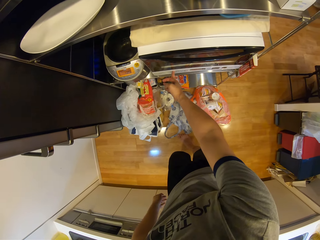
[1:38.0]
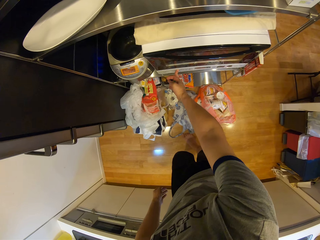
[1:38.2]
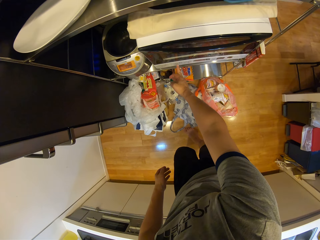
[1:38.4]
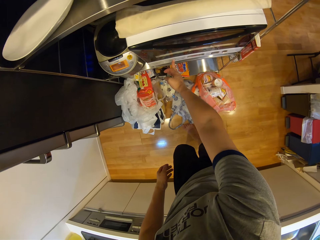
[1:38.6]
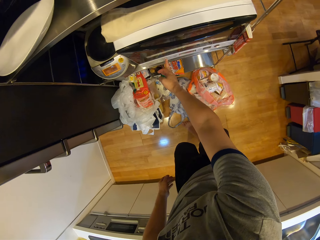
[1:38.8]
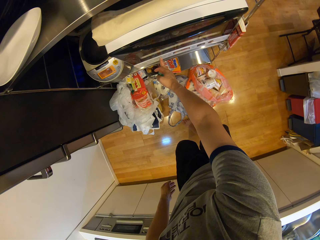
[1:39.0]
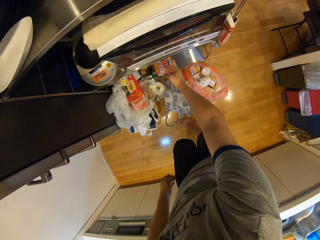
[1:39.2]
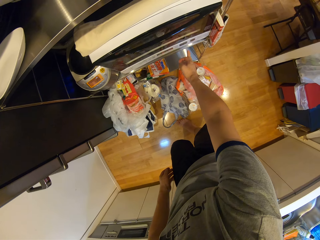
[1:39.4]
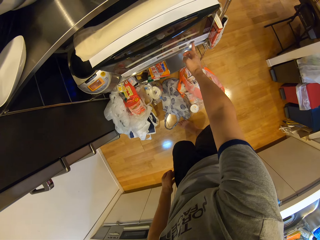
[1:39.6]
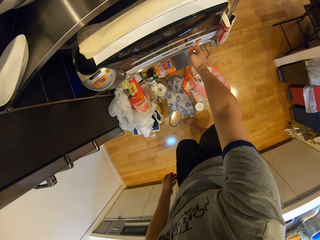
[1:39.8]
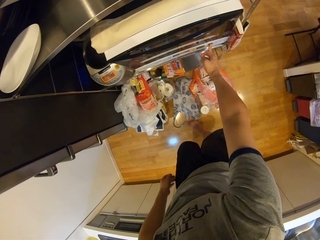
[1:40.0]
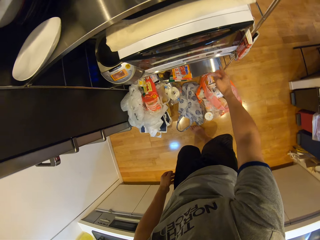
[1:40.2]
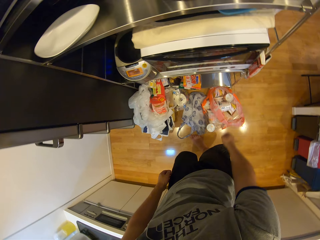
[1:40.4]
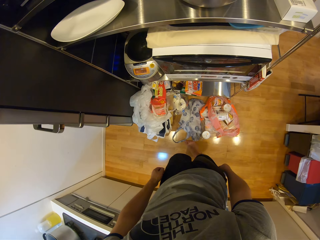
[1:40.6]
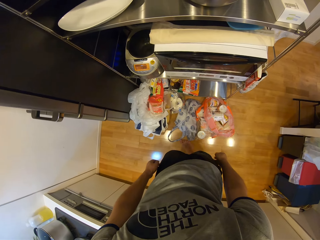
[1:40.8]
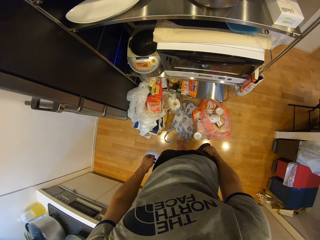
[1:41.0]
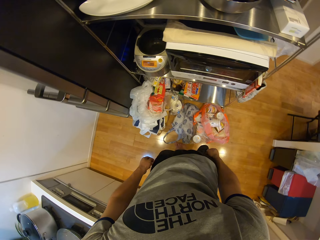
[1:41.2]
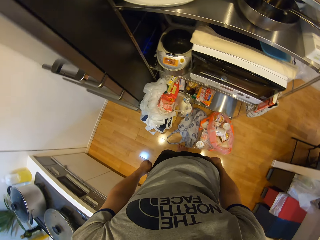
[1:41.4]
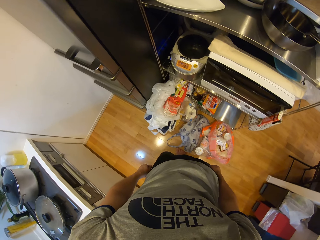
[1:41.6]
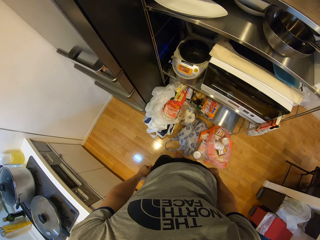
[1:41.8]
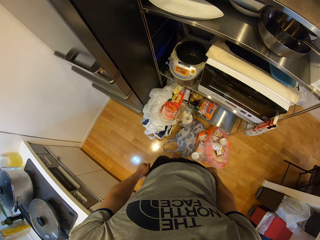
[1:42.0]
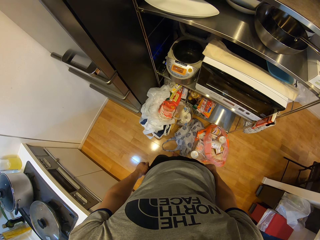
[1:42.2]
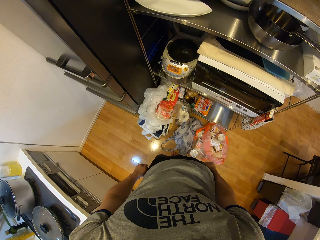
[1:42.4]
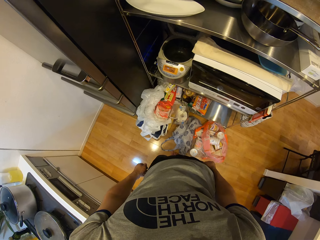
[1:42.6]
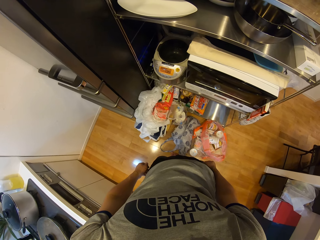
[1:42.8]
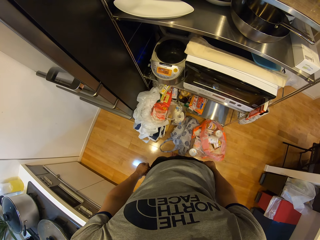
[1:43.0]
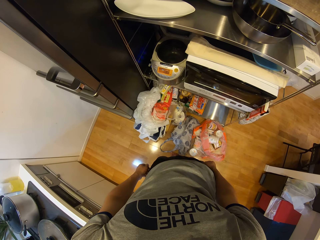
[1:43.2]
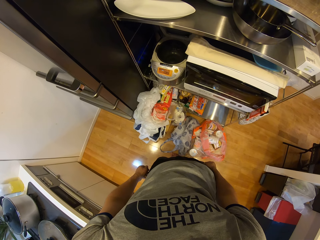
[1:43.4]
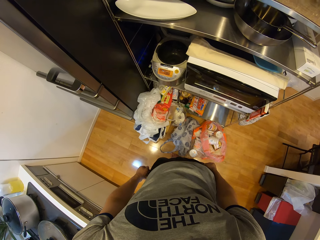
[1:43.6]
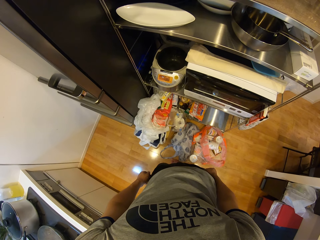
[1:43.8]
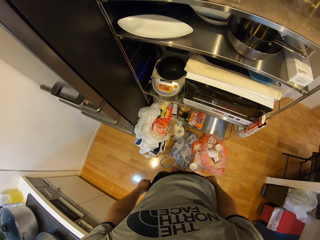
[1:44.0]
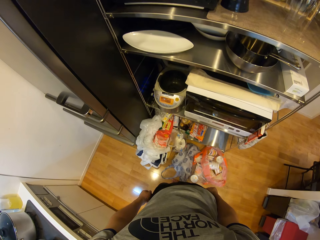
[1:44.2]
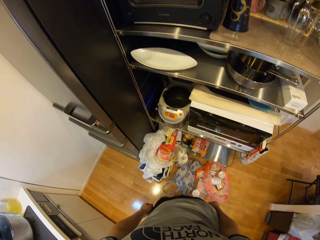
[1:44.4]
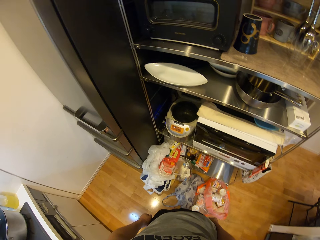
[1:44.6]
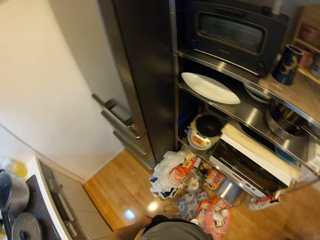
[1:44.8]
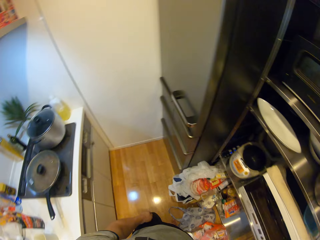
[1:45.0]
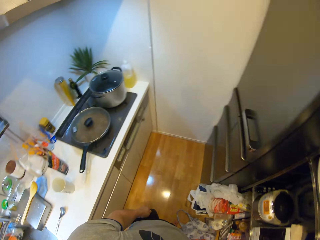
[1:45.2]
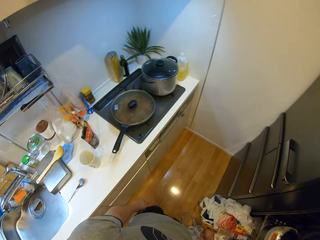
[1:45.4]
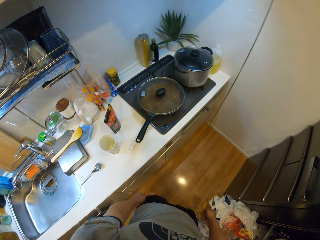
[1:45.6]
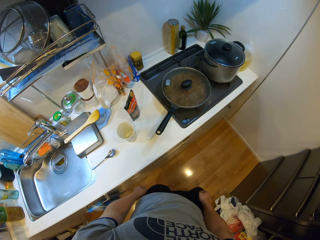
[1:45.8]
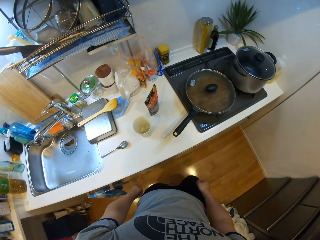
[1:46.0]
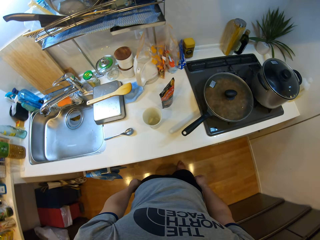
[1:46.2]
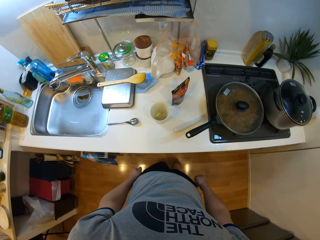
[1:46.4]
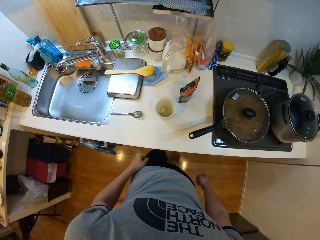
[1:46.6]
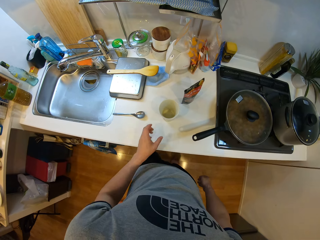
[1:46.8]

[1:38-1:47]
The camera wearer operates the oven. They set the microwave. They press the microwave. They stand. They turn a bit.

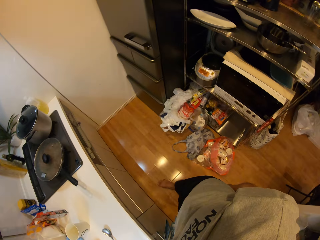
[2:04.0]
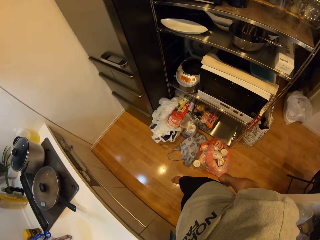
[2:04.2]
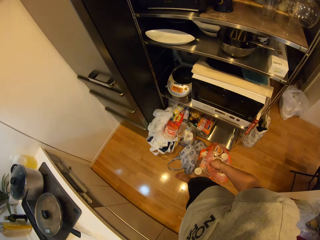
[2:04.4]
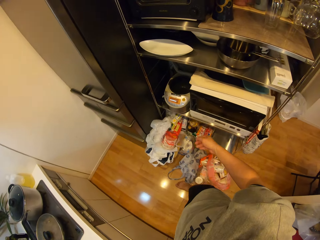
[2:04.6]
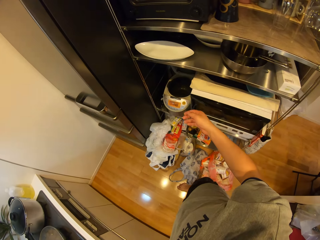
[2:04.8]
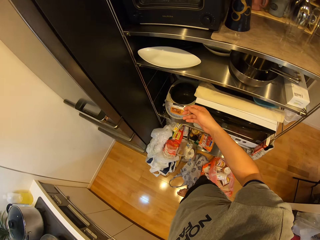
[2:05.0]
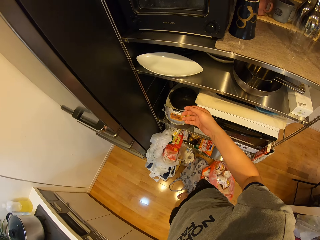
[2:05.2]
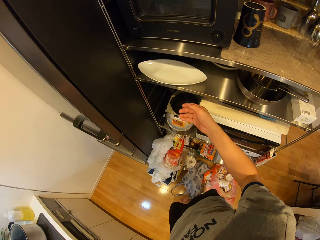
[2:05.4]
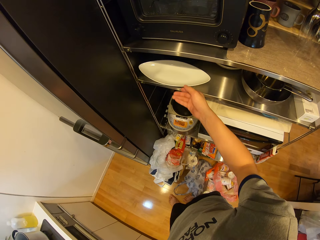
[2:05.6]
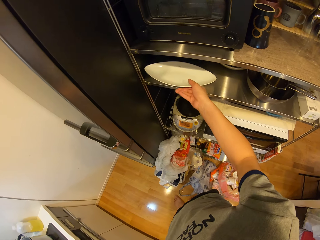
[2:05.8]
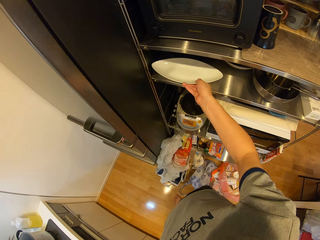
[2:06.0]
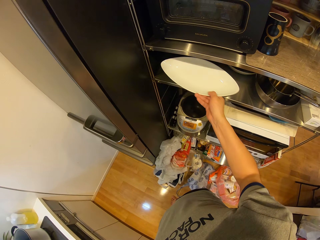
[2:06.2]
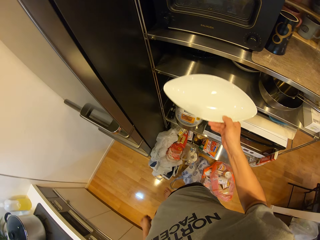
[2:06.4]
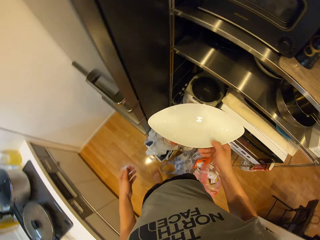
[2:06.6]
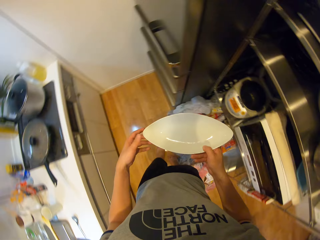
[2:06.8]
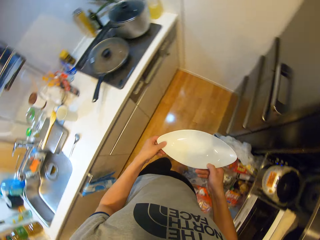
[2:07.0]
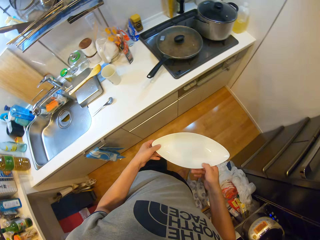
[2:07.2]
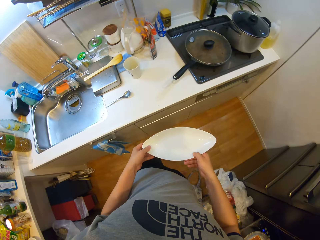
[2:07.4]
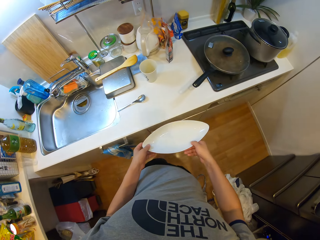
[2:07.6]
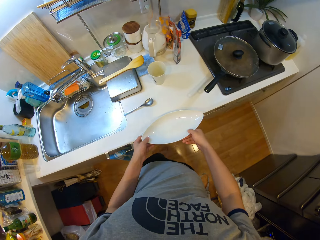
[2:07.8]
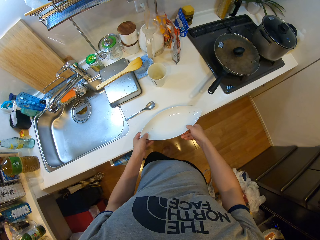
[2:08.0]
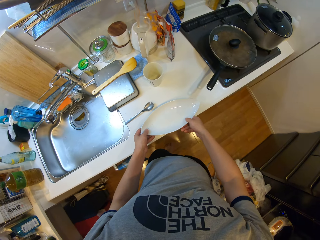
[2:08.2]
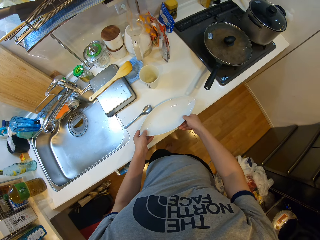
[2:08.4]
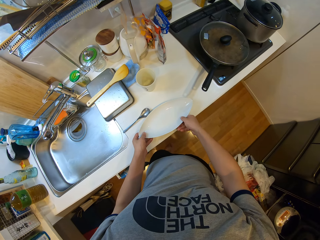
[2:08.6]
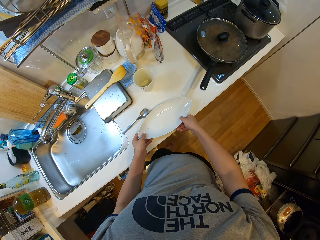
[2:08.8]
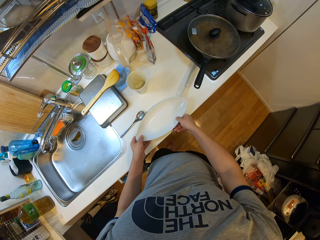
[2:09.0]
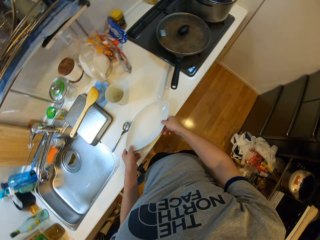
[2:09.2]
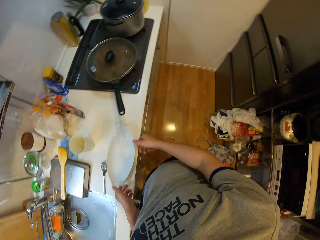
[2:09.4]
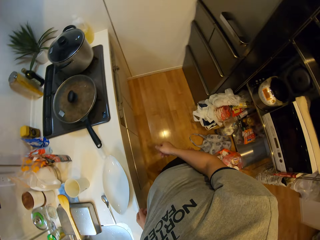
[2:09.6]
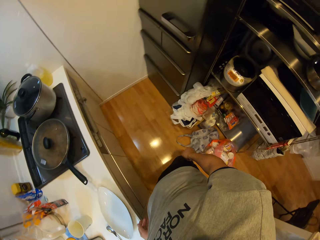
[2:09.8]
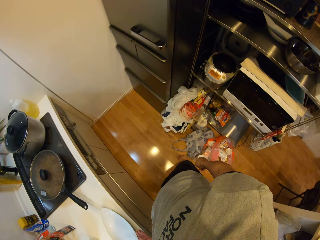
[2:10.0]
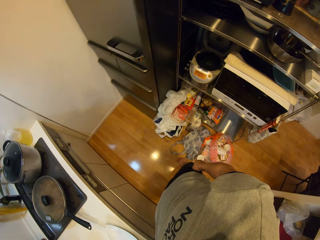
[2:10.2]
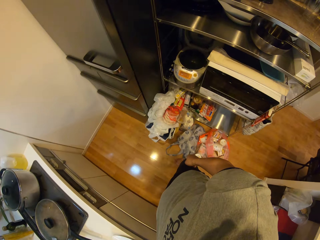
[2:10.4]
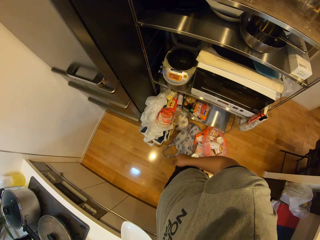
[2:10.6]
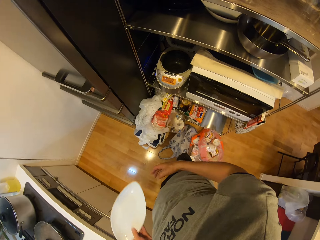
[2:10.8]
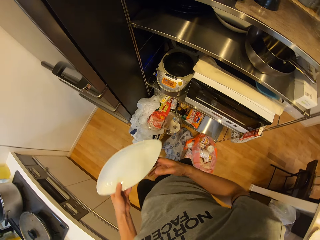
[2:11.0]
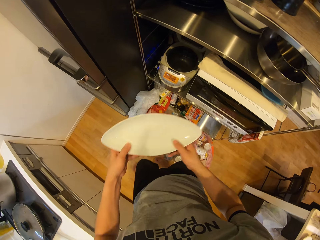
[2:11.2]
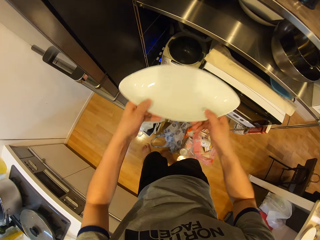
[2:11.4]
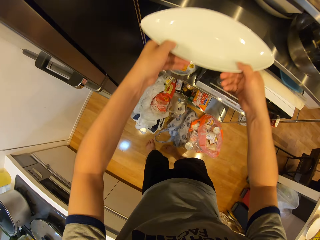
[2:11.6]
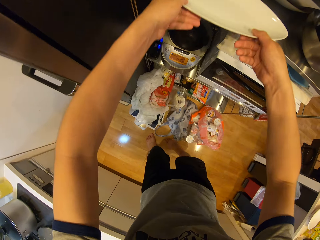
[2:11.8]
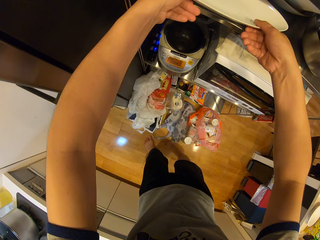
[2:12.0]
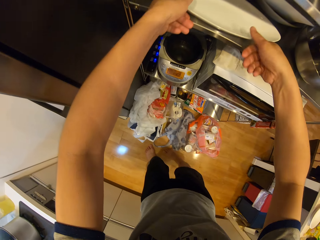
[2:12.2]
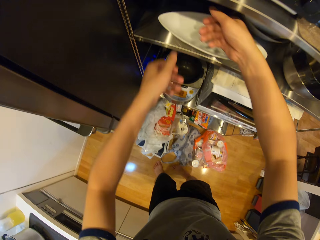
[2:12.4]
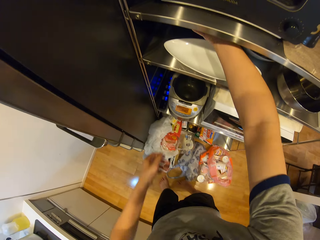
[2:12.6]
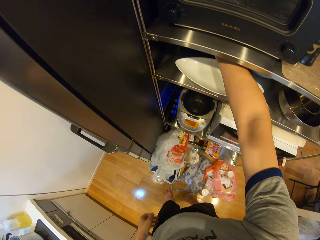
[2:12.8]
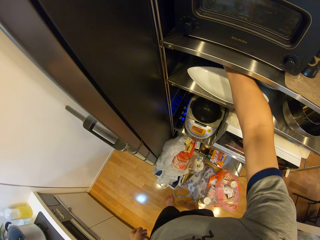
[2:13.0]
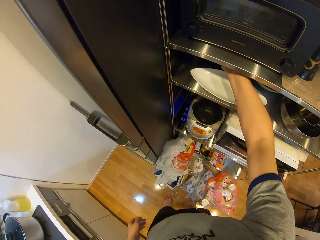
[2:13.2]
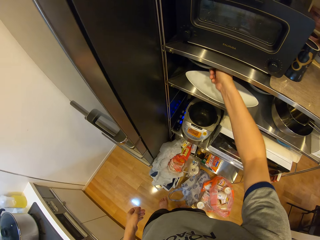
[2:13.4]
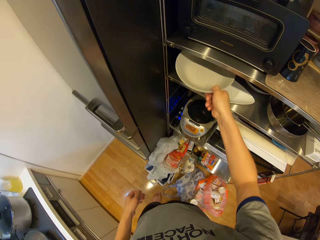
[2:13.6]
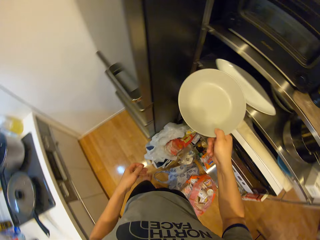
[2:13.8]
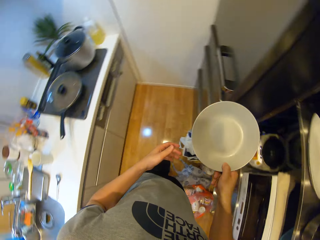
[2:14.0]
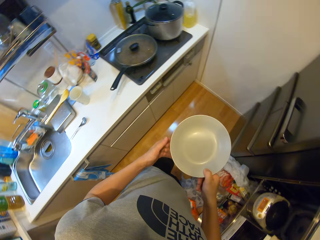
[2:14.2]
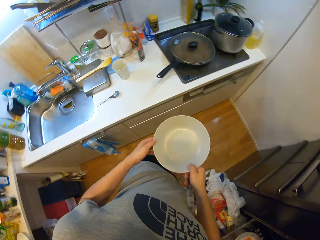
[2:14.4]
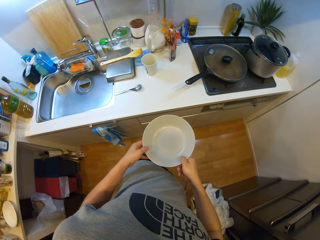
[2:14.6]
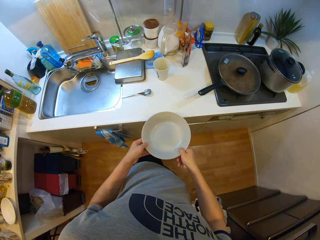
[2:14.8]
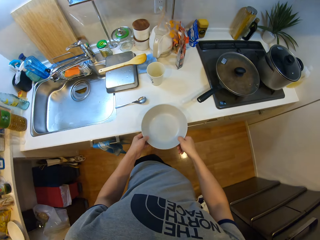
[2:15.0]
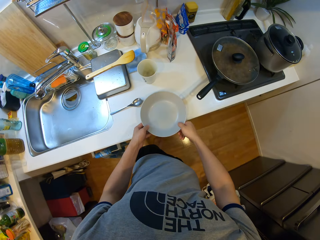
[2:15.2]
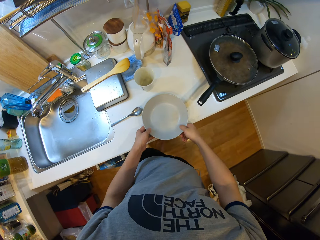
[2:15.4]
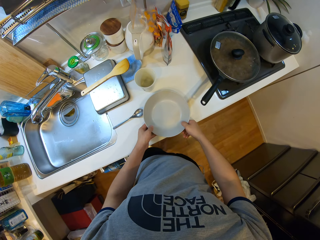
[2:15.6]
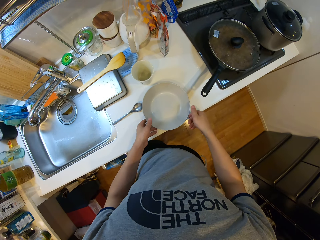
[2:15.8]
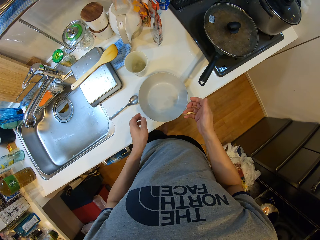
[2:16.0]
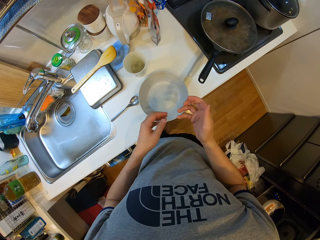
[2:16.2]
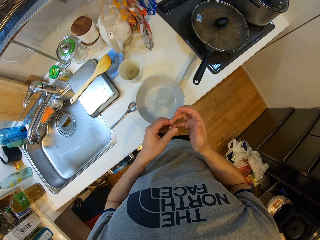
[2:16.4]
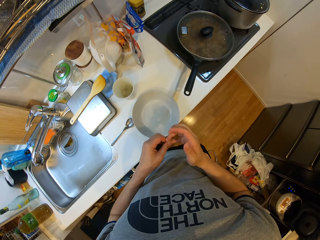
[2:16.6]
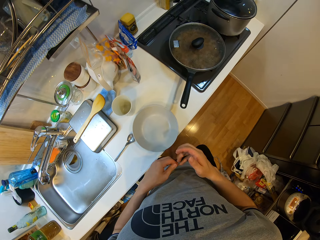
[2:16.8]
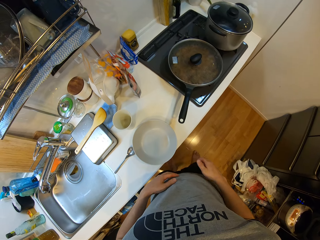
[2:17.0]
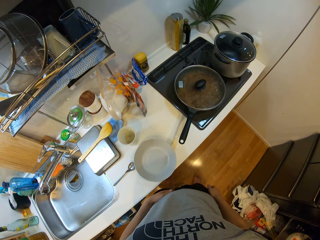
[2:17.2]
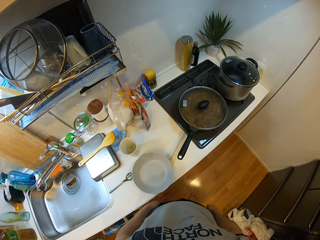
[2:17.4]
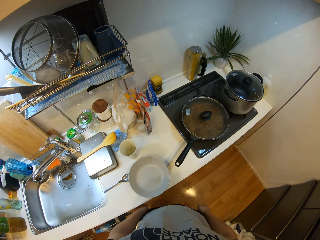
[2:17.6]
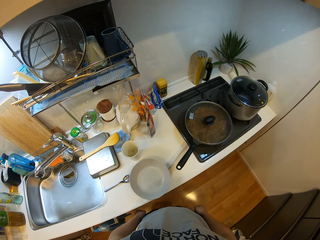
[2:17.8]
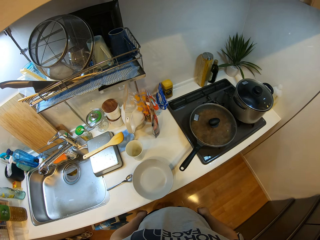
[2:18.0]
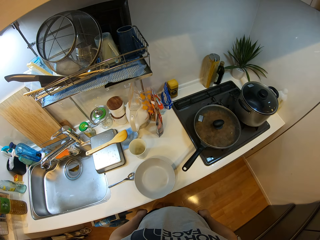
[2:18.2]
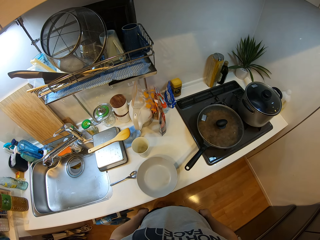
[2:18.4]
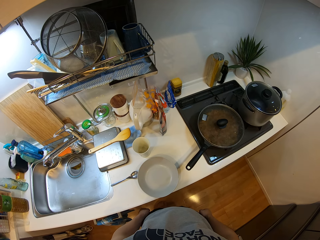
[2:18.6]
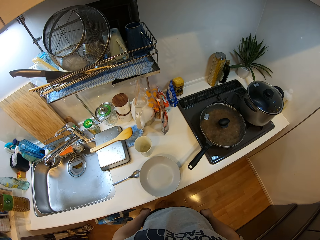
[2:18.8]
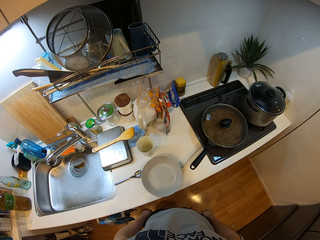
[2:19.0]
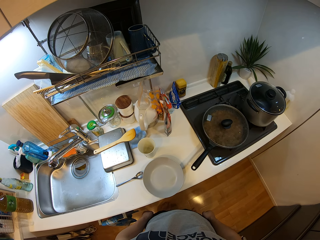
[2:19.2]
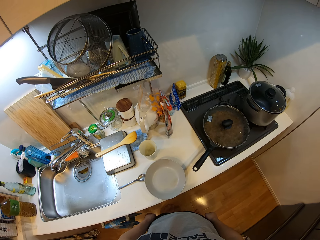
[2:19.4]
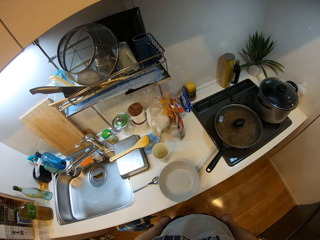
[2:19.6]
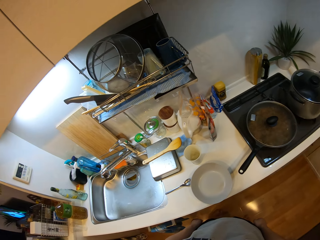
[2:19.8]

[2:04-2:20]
The camera wearer removes her hands from the kitchen slab. She takes a plate from a compartment with her right hand. She holds the plate with her hands. She drops the plate on the kitchen slab. She turns a bit. She holds the plate with both hands. She puts the plate into the compartment. She takes another plate from the compartment with her right hand. She holds the plate with her hands. She drops the plate on the kitchen slab. She touches her right pinky finger with her left hand. She stands. She looks around for a while. She moves the legs.
